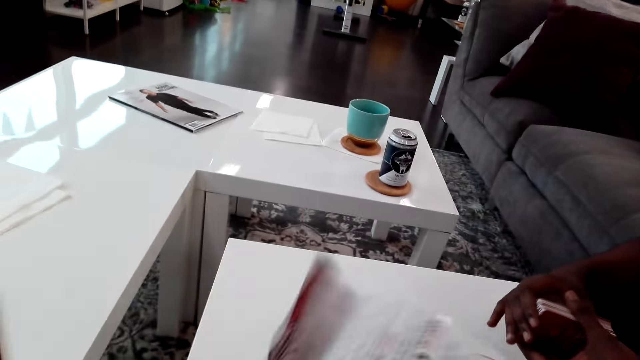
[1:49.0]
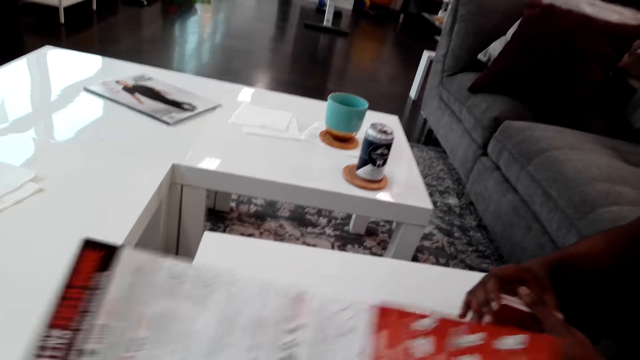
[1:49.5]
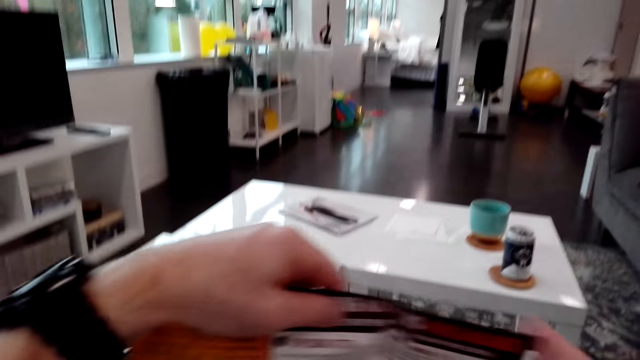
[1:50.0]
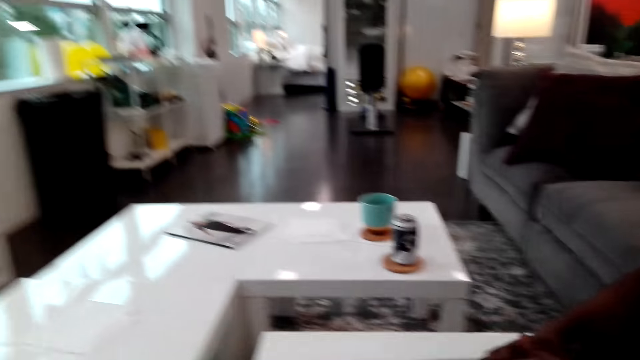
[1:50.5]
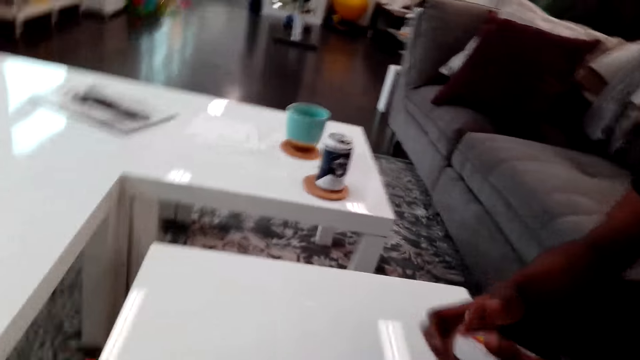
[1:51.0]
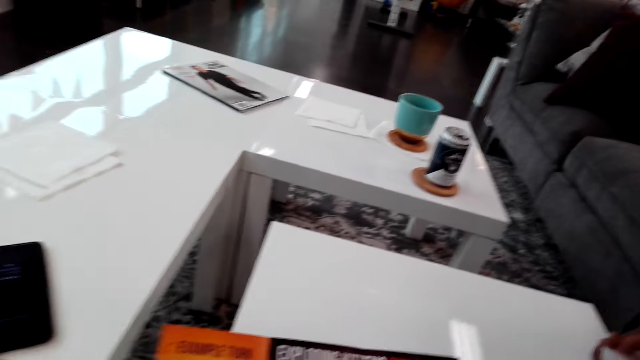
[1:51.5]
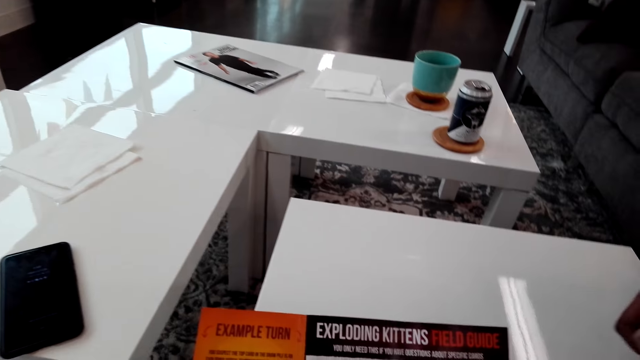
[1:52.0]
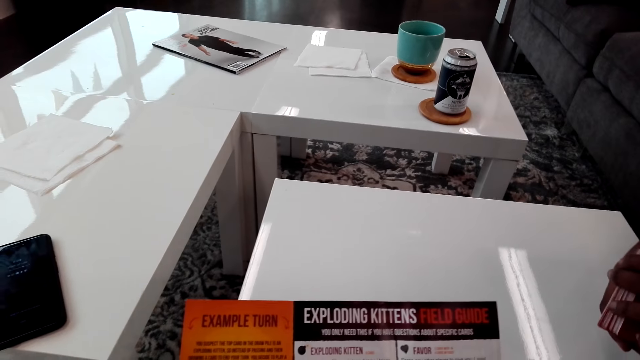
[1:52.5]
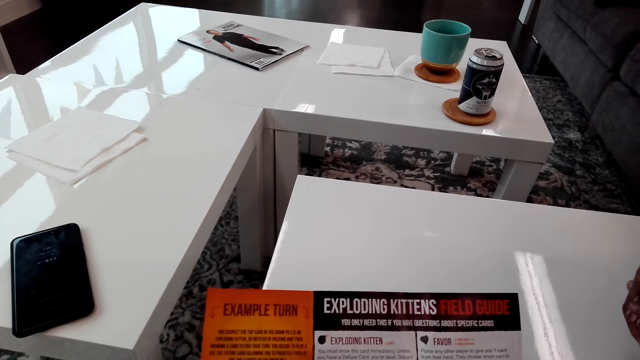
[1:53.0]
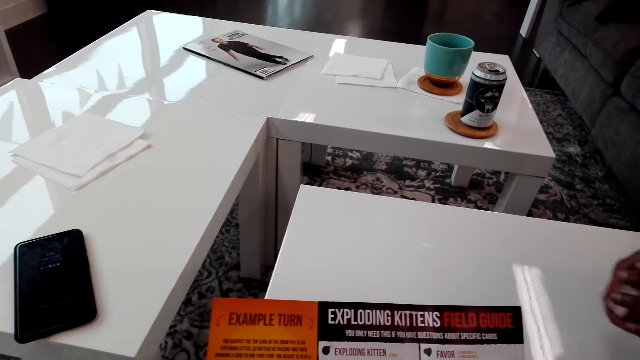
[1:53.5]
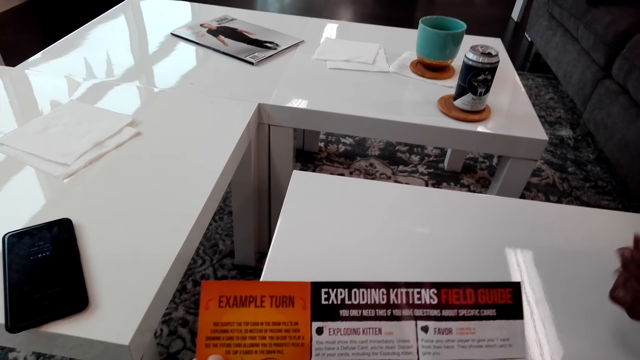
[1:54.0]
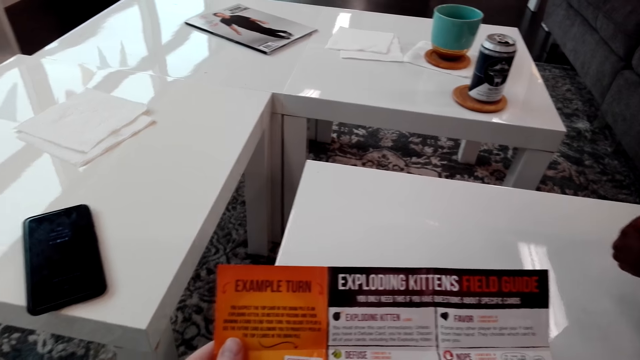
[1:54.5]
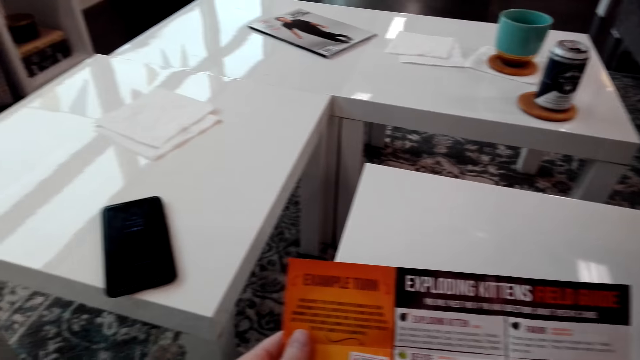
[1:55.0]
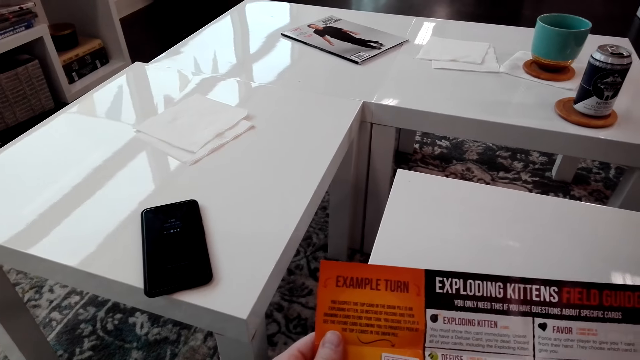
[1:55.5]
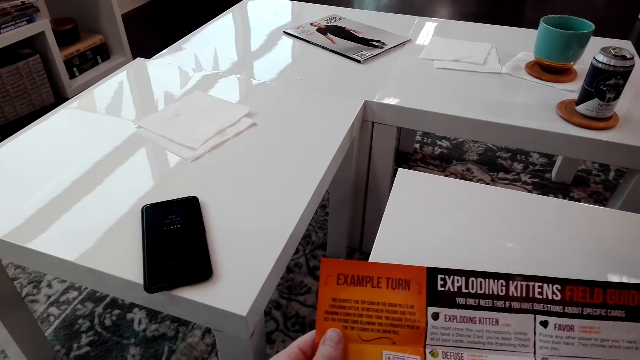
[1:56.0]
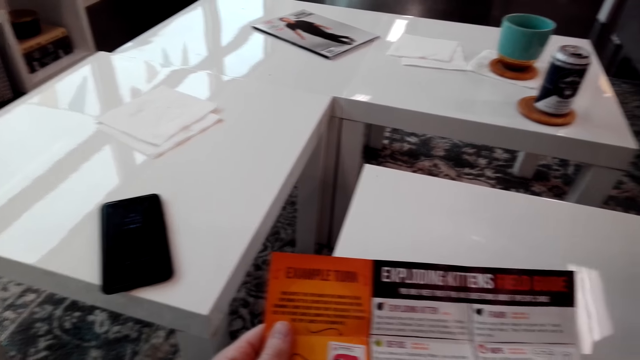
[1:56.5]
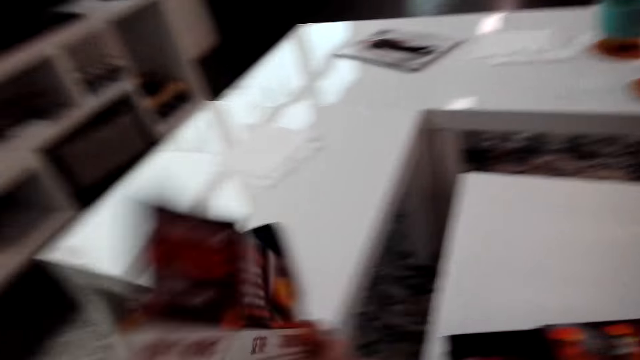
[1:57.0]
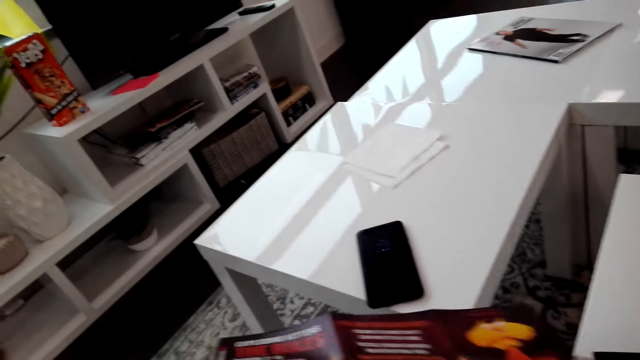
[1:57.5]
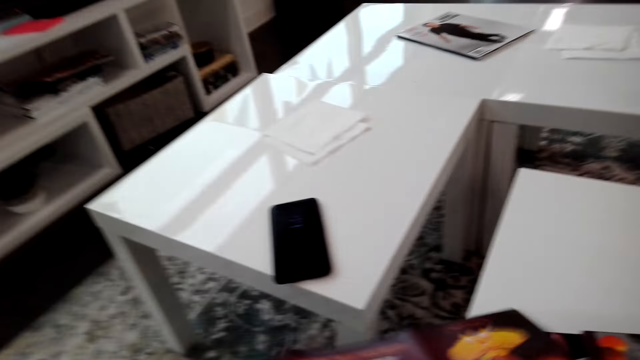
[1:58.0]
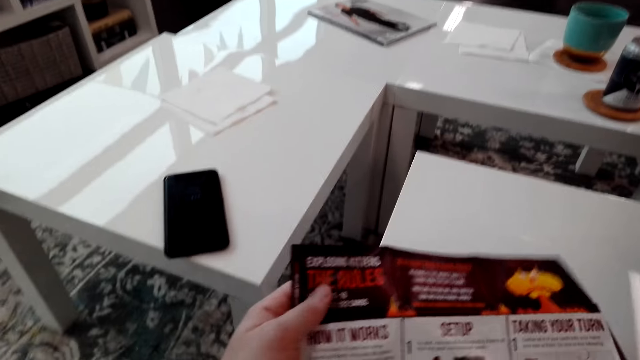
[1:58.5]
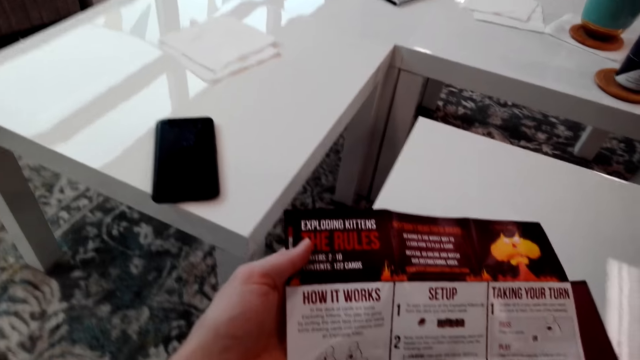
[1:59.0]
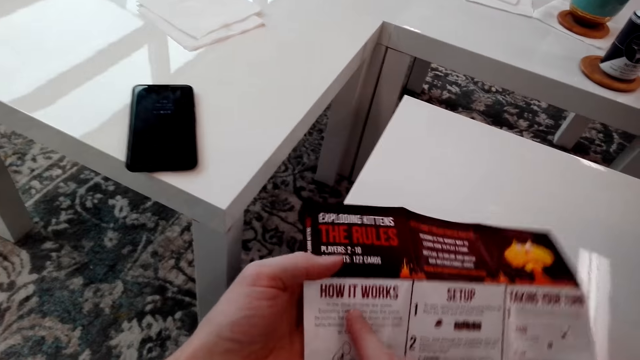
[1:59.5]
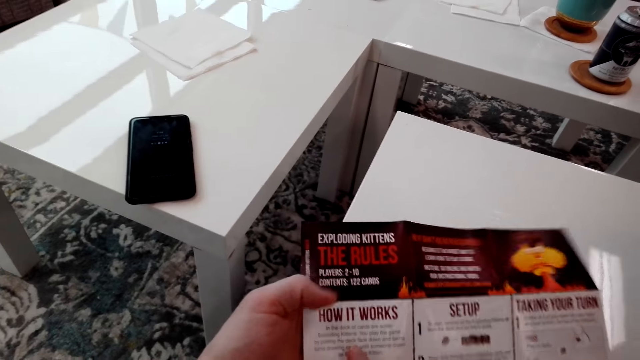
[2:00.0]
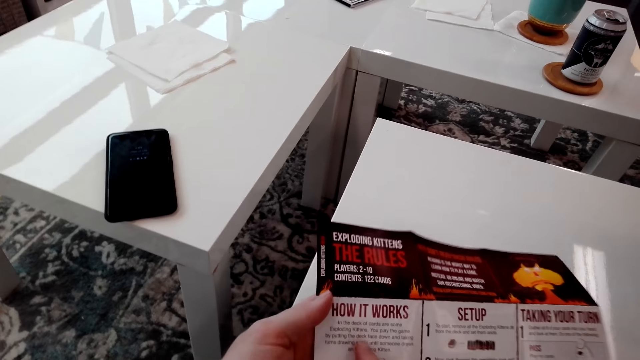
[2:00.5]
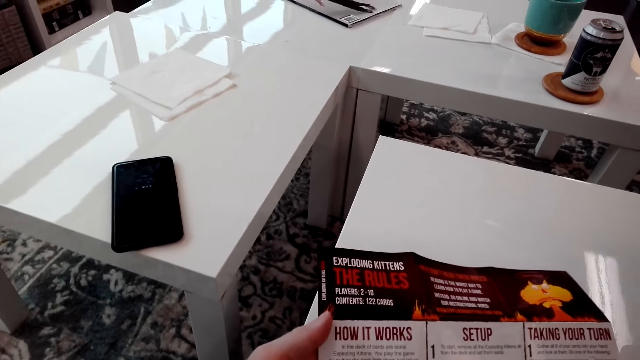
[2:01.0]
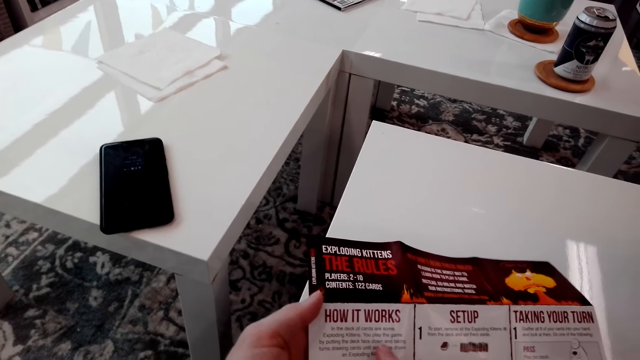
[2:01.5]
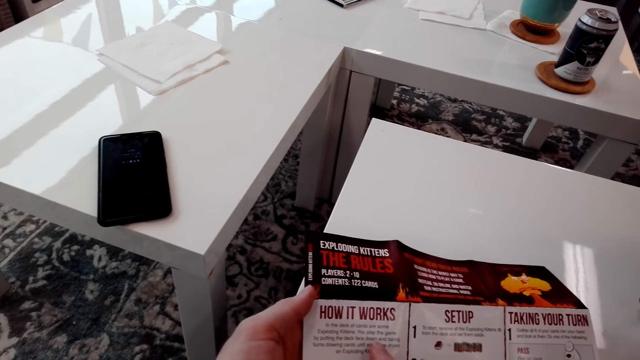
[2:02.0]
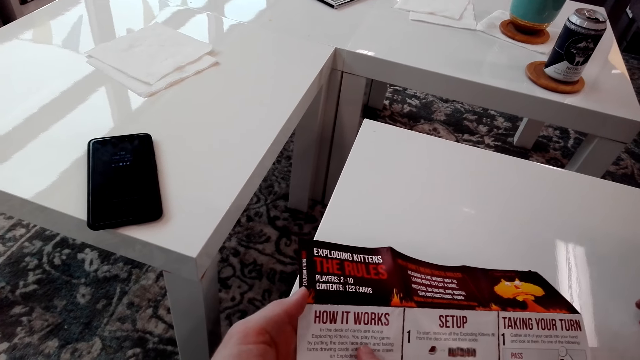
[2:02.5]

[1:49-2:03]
The camera wearer opens the manual or paper and reads. They read the paper. They turn the paper. They read the paper.

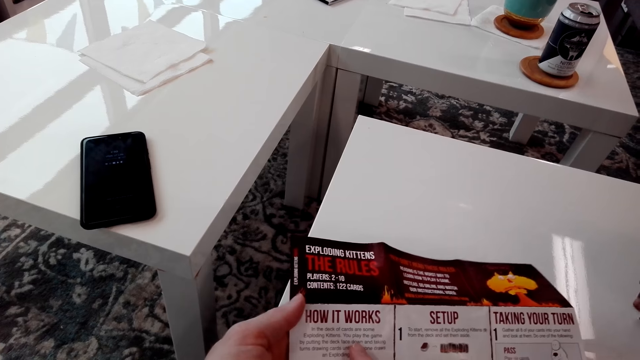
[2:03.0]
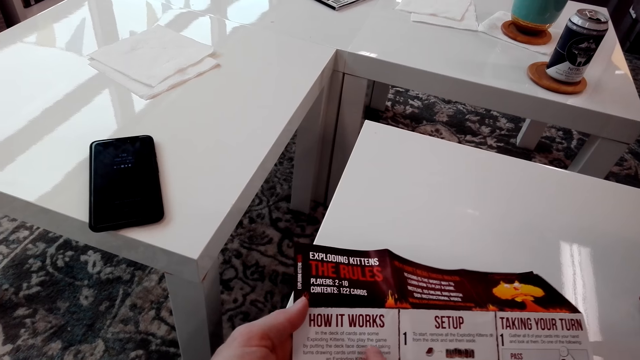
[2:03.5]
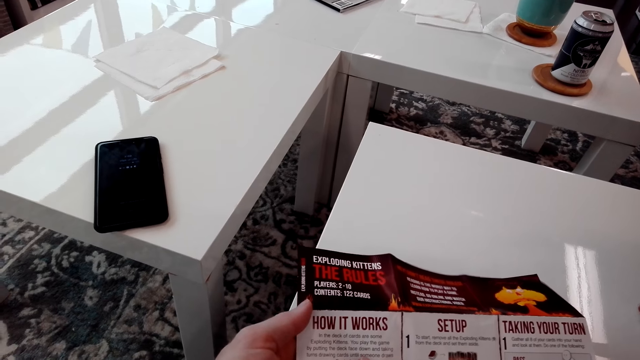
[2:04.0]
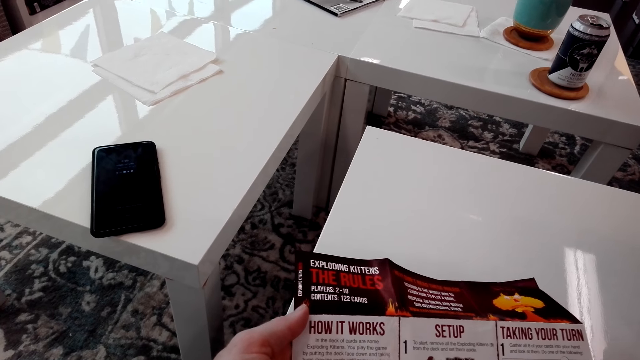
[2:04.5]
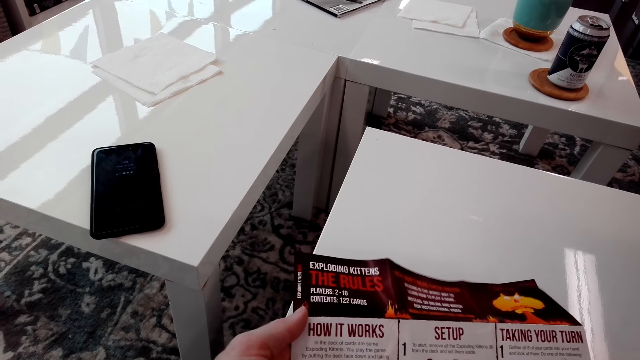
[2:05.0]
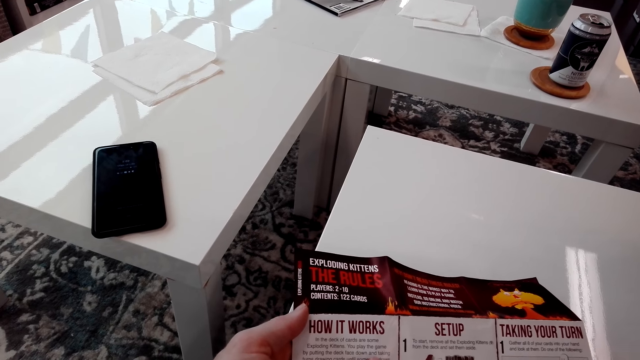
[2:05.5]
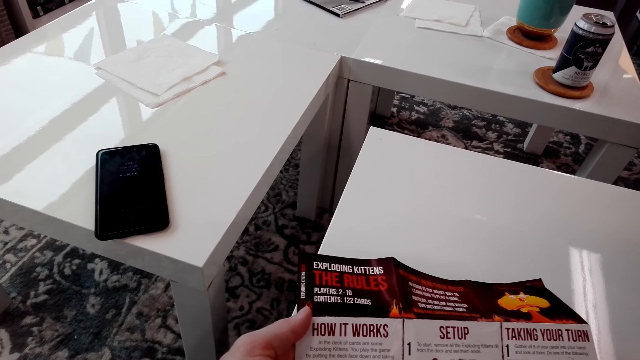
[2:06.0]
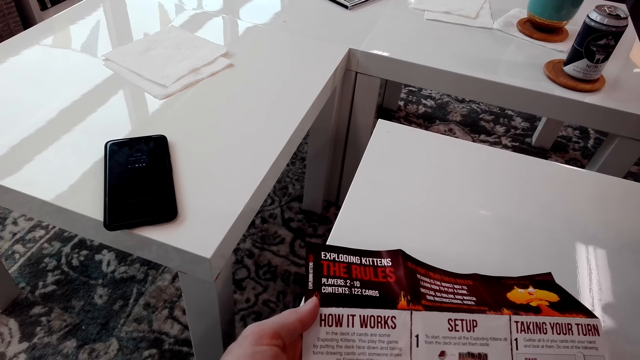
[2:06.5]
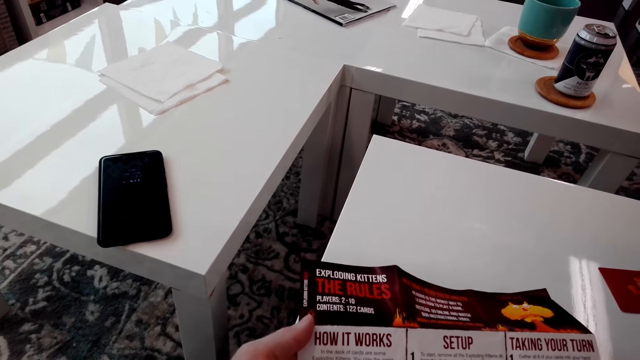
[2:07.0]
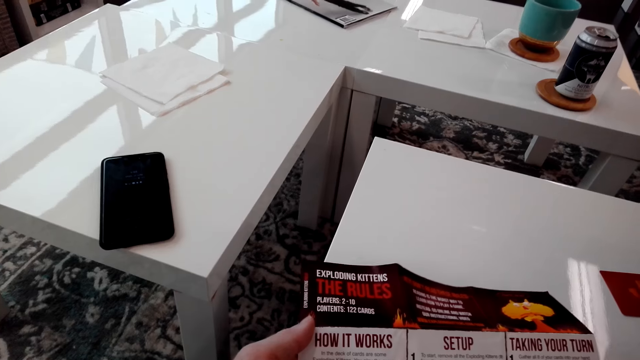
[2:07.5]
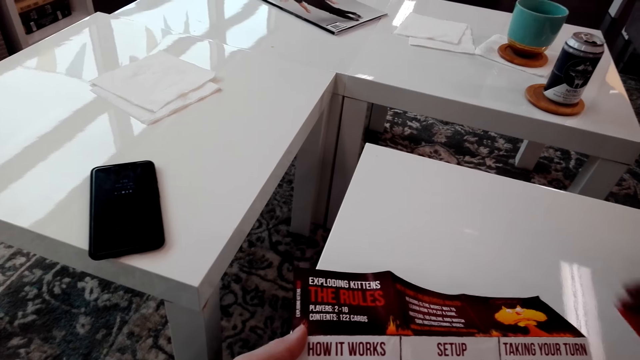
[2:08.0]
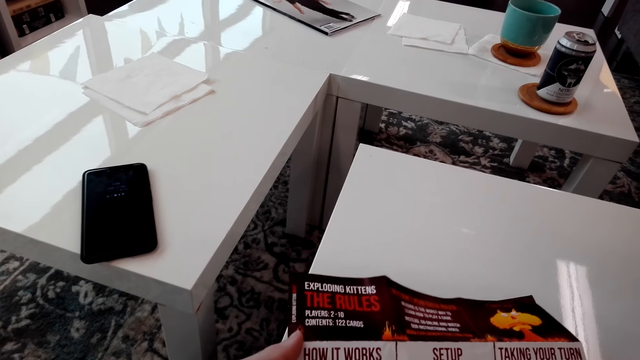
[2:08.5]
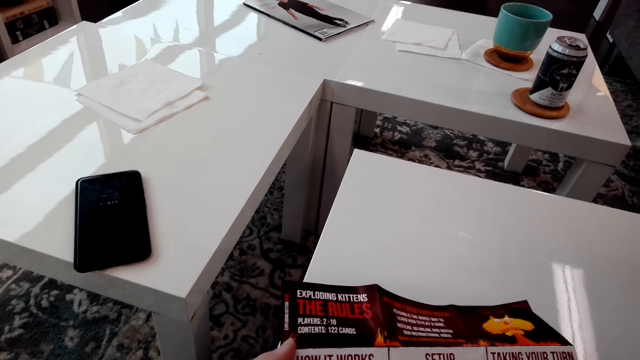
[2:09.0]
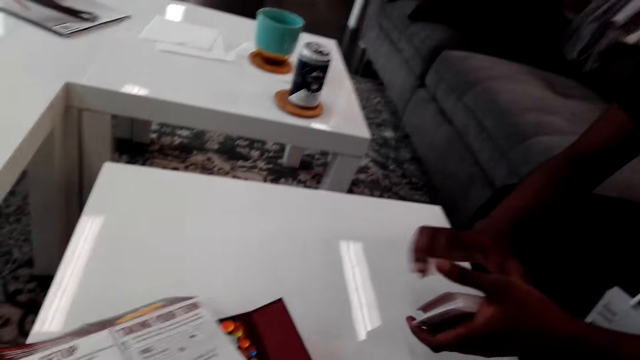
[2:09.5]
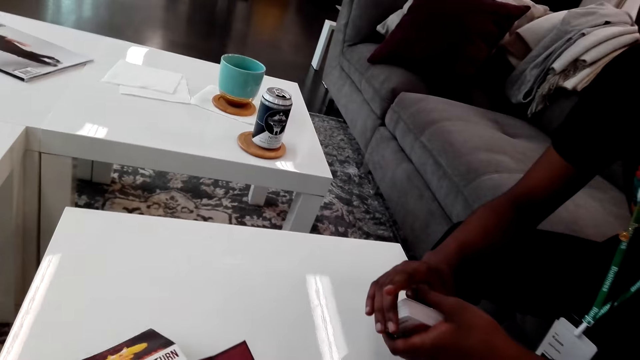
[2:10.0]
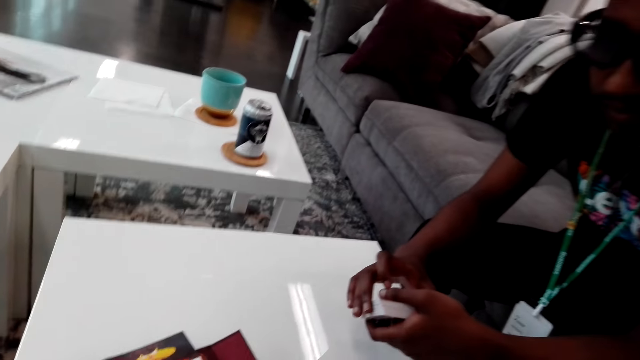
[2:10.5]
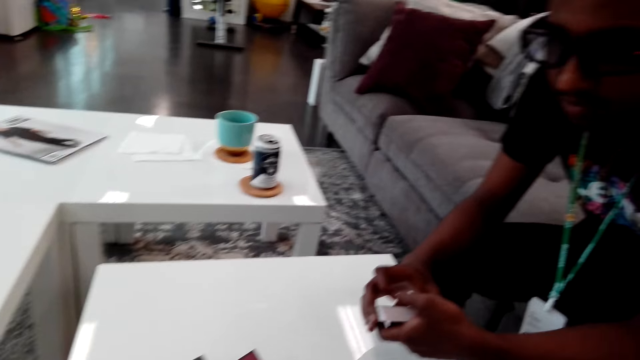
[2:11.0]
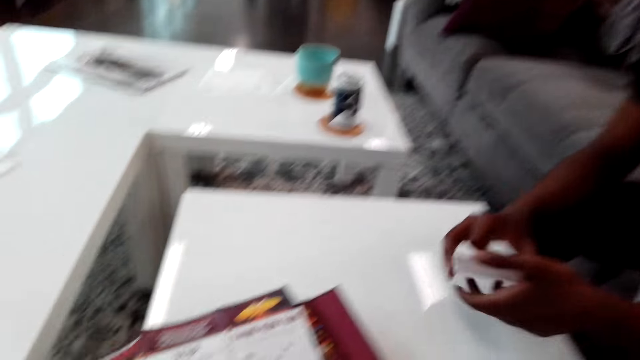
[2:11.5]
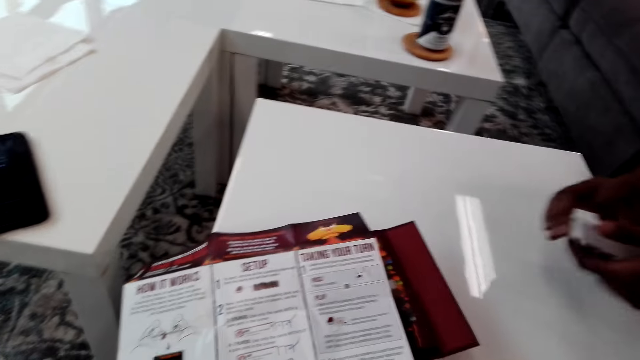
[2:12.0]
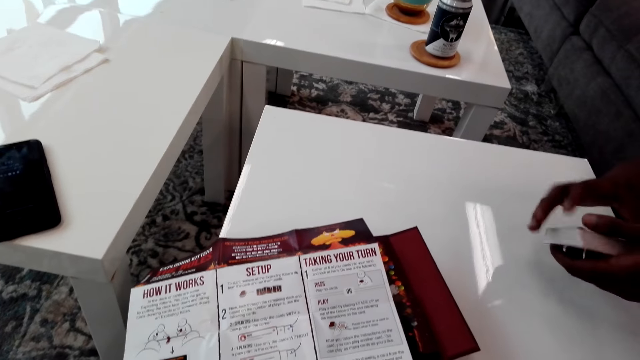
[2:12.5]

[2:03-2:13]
A man holds the cards.
